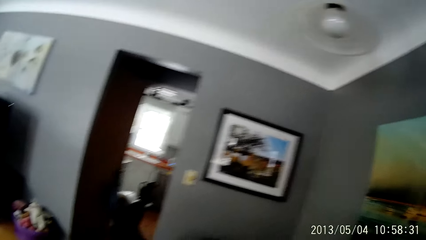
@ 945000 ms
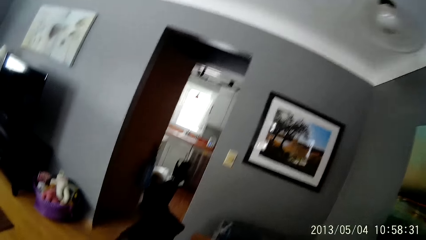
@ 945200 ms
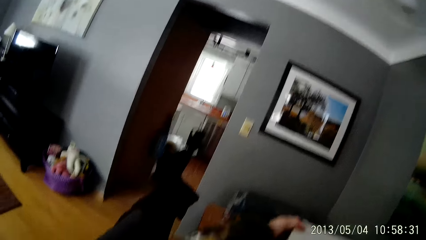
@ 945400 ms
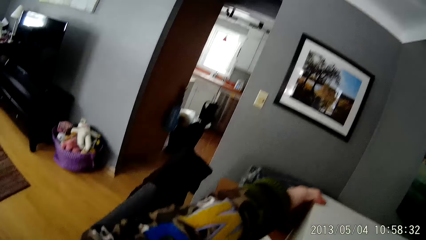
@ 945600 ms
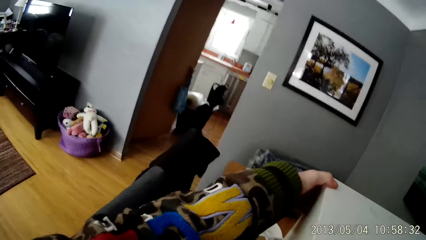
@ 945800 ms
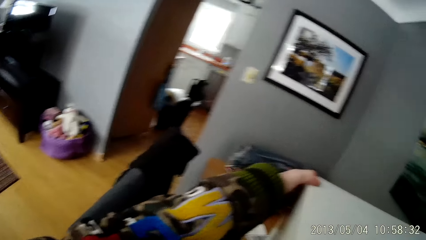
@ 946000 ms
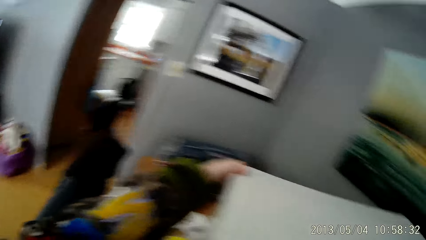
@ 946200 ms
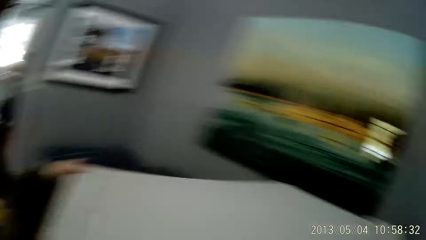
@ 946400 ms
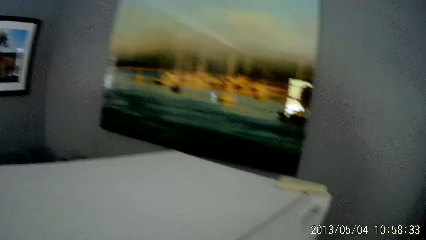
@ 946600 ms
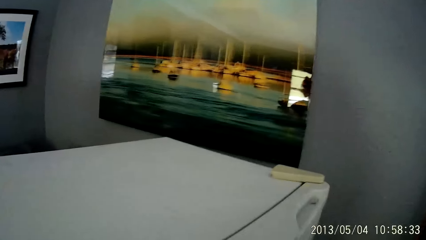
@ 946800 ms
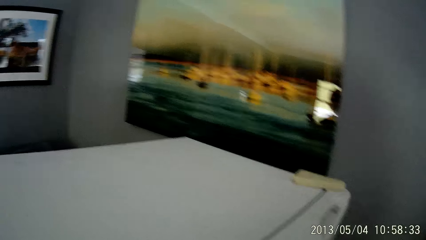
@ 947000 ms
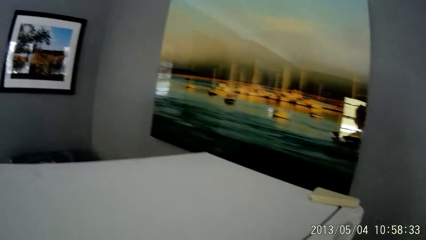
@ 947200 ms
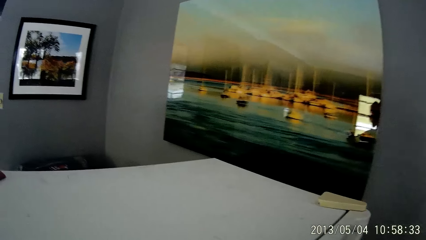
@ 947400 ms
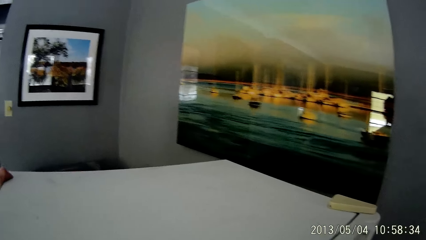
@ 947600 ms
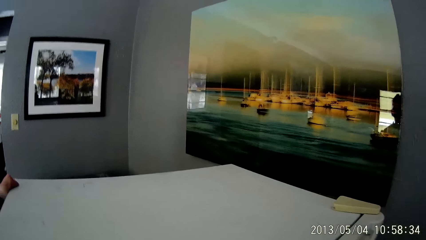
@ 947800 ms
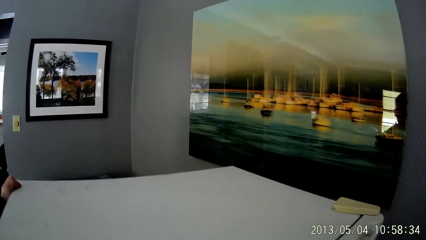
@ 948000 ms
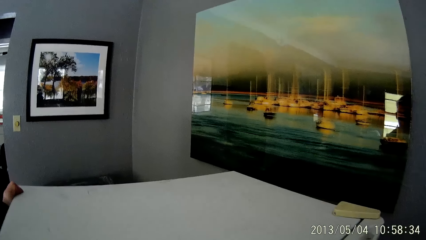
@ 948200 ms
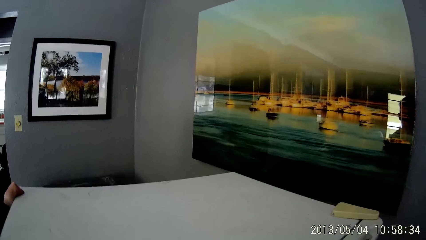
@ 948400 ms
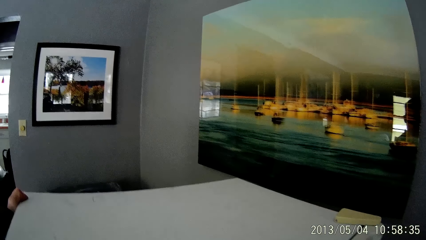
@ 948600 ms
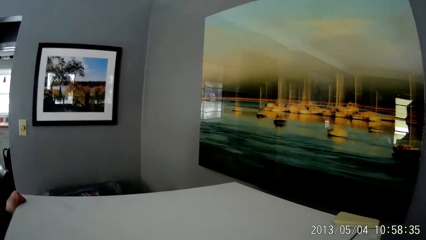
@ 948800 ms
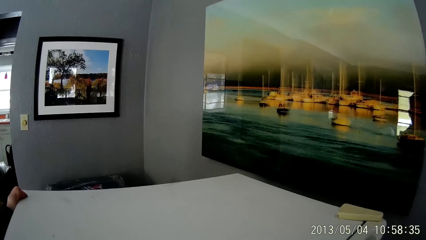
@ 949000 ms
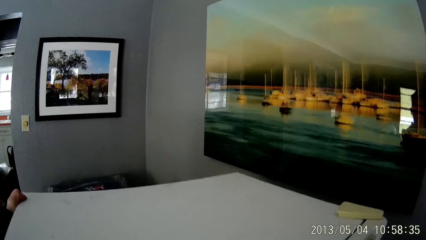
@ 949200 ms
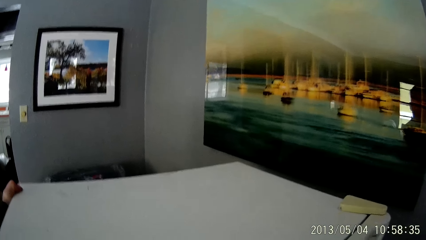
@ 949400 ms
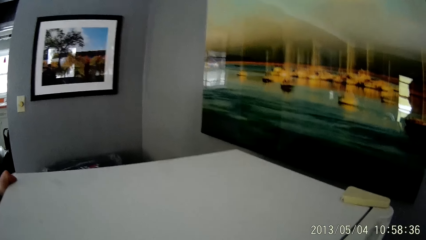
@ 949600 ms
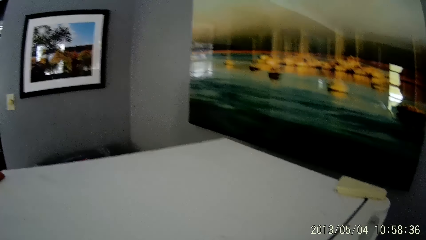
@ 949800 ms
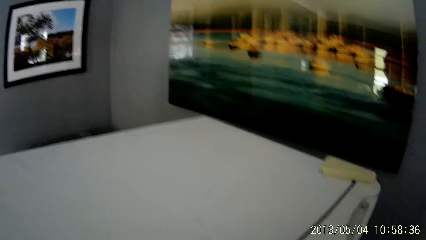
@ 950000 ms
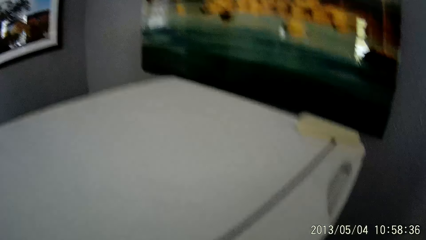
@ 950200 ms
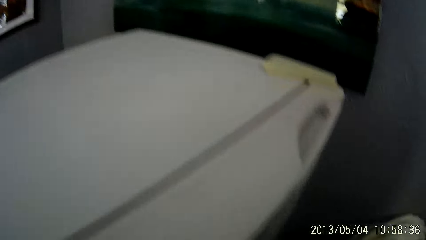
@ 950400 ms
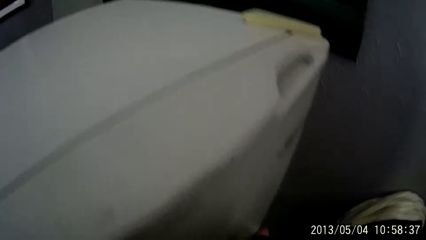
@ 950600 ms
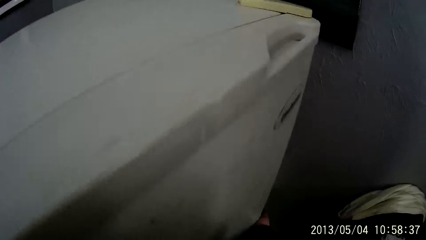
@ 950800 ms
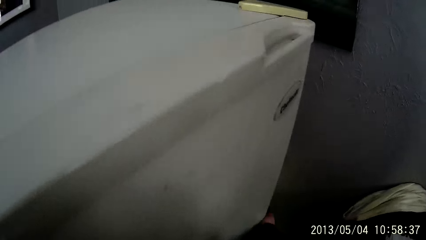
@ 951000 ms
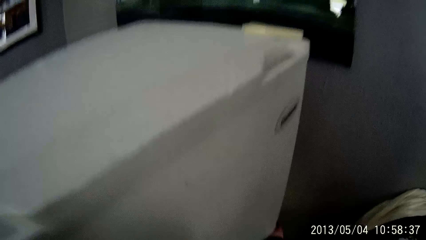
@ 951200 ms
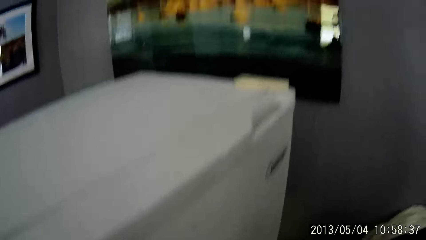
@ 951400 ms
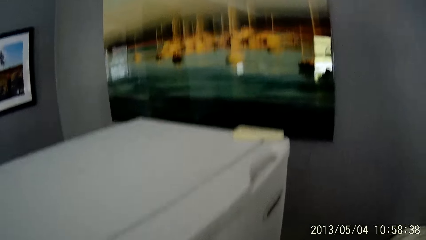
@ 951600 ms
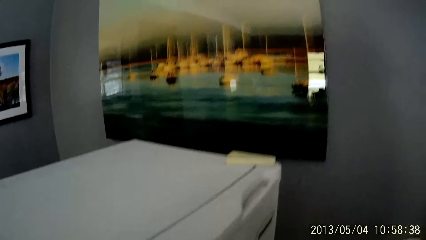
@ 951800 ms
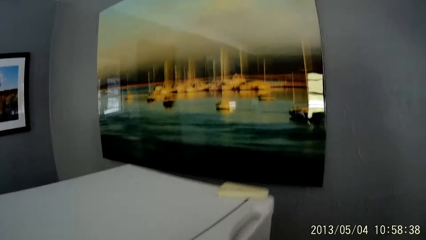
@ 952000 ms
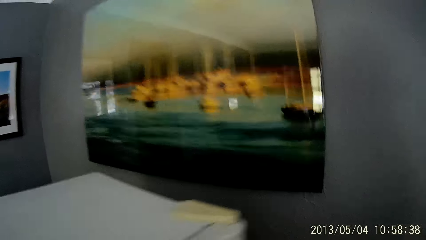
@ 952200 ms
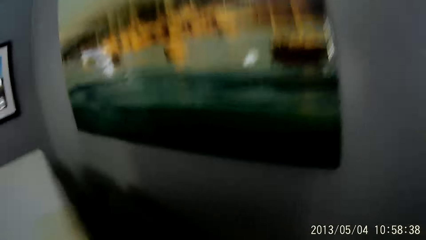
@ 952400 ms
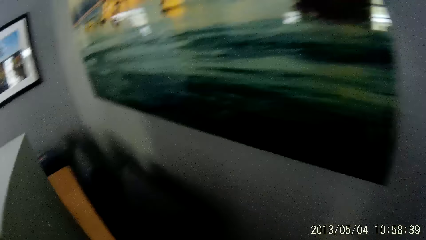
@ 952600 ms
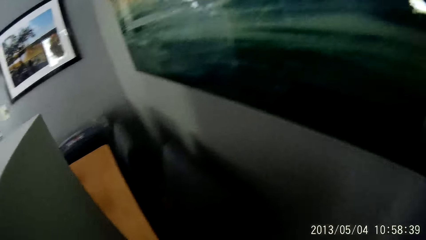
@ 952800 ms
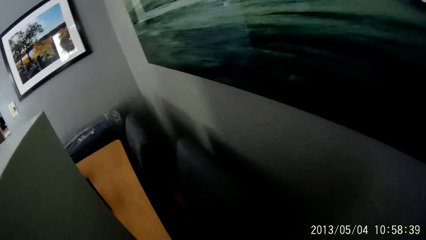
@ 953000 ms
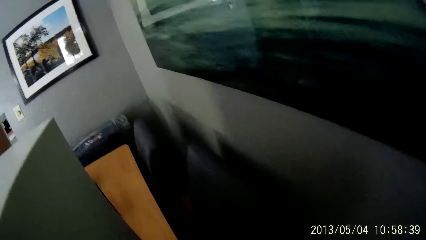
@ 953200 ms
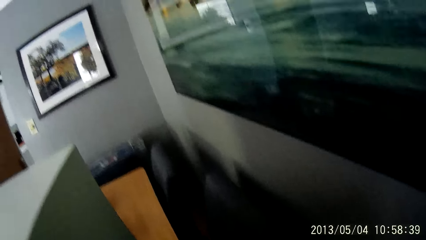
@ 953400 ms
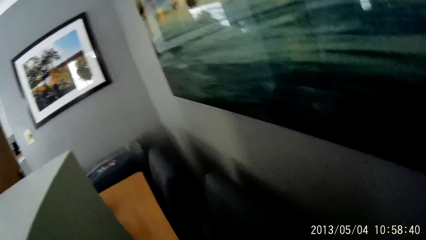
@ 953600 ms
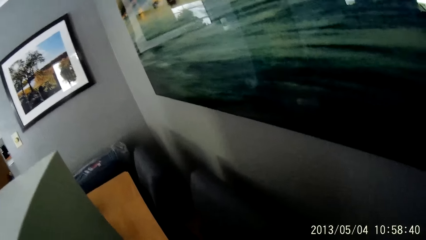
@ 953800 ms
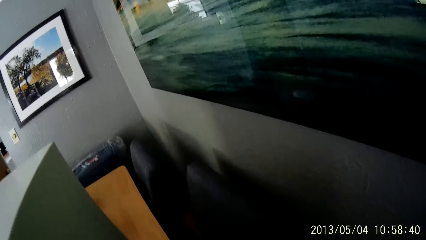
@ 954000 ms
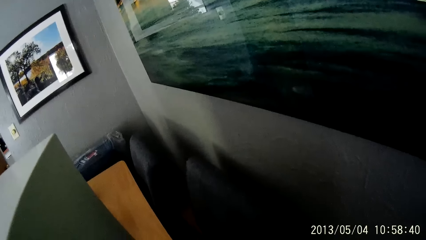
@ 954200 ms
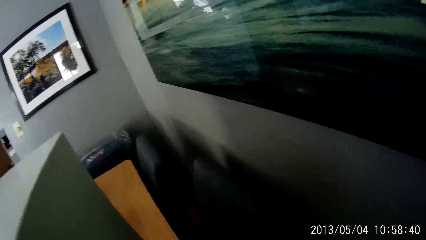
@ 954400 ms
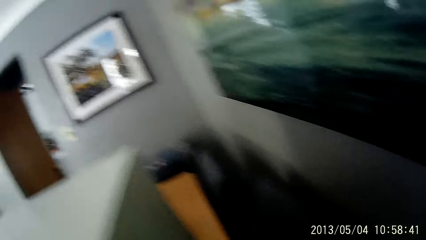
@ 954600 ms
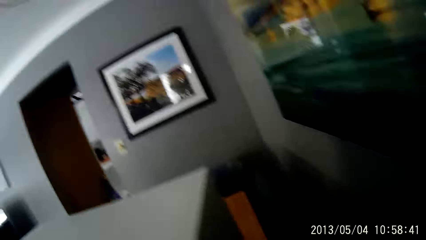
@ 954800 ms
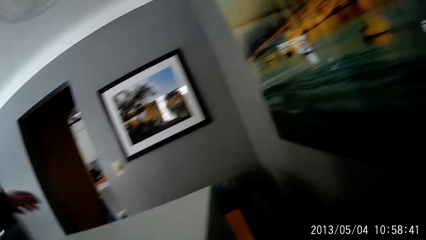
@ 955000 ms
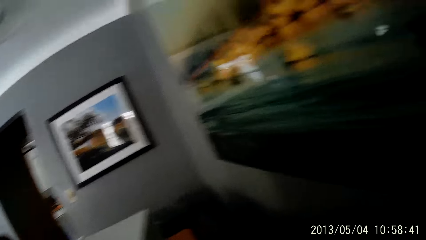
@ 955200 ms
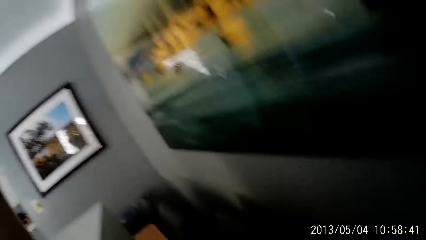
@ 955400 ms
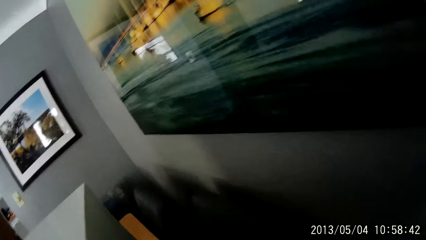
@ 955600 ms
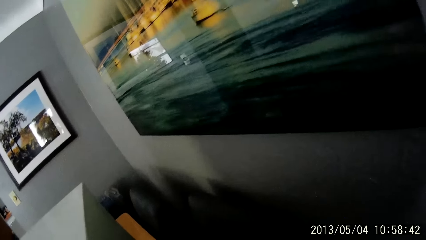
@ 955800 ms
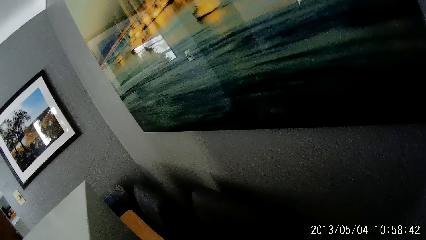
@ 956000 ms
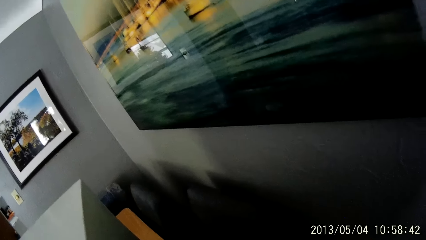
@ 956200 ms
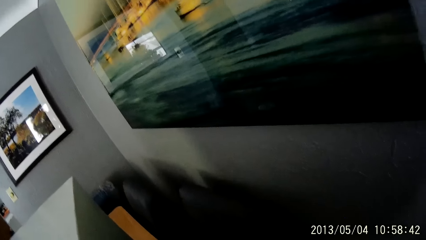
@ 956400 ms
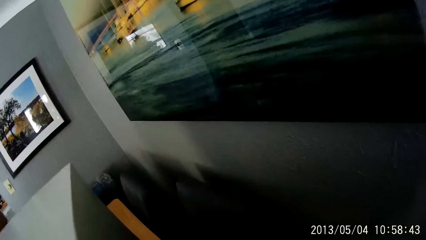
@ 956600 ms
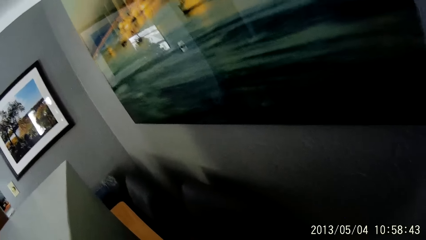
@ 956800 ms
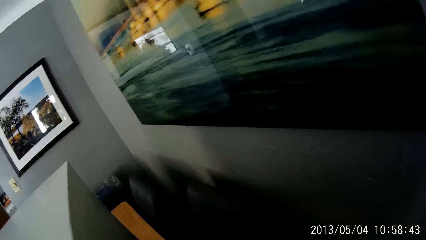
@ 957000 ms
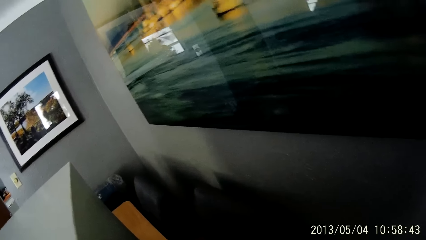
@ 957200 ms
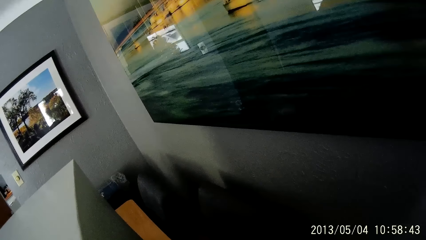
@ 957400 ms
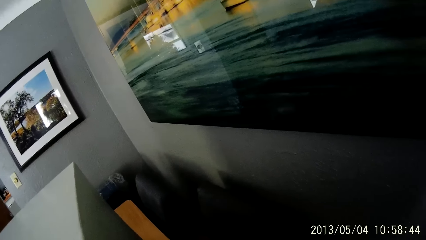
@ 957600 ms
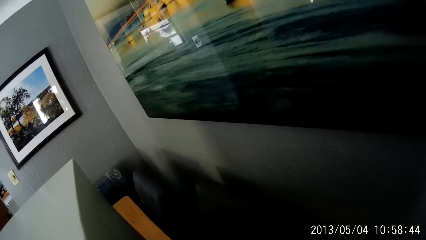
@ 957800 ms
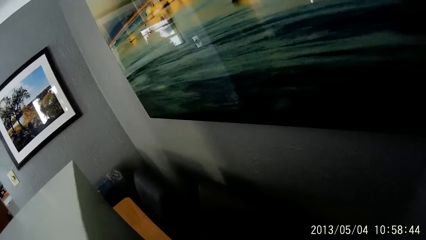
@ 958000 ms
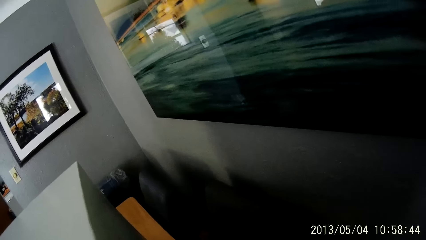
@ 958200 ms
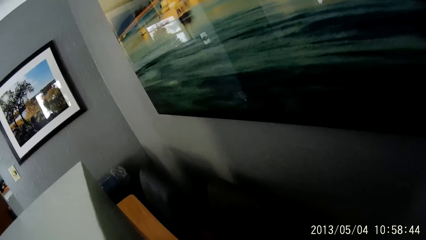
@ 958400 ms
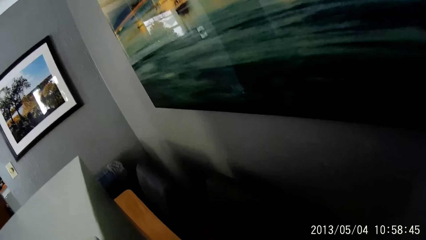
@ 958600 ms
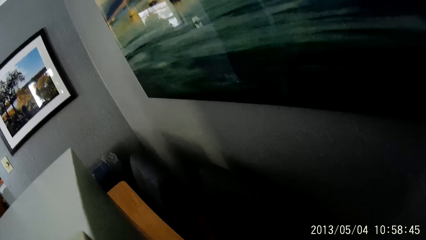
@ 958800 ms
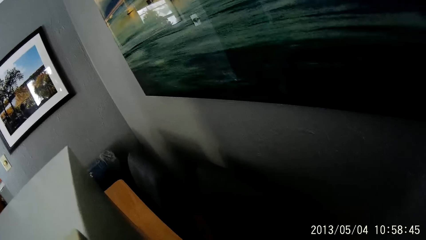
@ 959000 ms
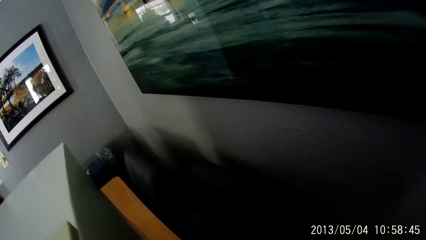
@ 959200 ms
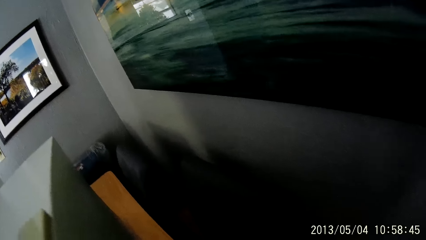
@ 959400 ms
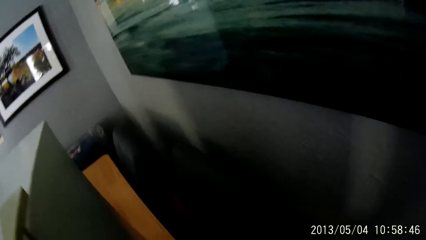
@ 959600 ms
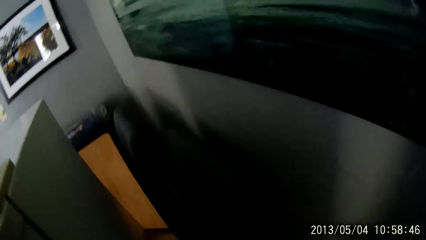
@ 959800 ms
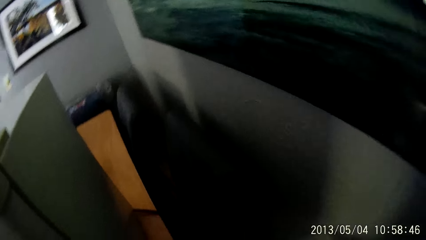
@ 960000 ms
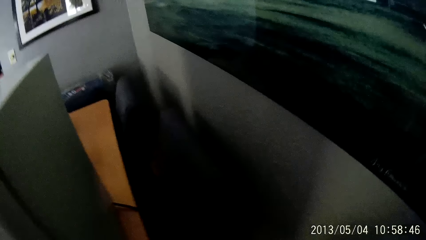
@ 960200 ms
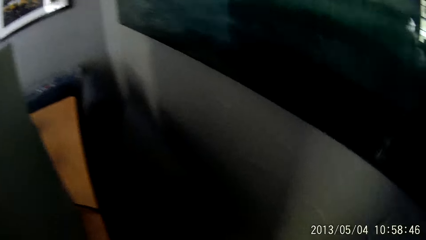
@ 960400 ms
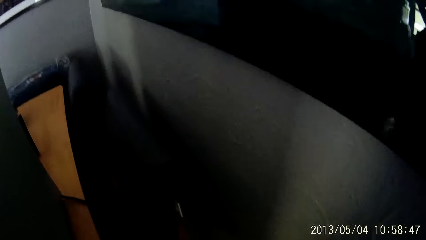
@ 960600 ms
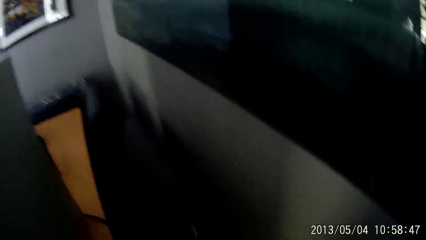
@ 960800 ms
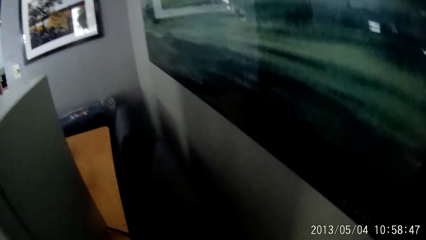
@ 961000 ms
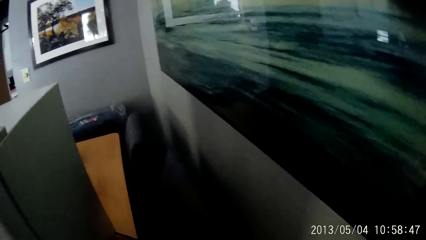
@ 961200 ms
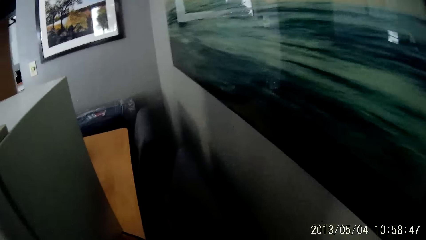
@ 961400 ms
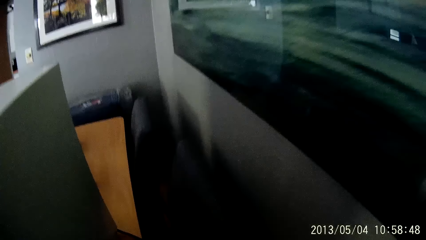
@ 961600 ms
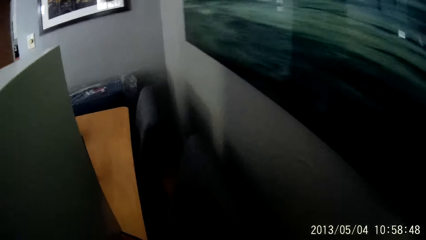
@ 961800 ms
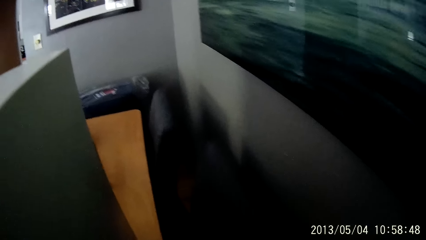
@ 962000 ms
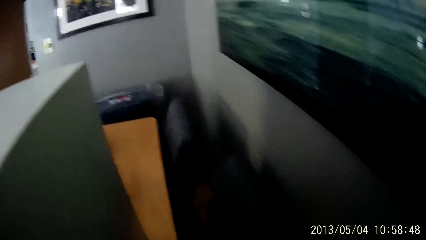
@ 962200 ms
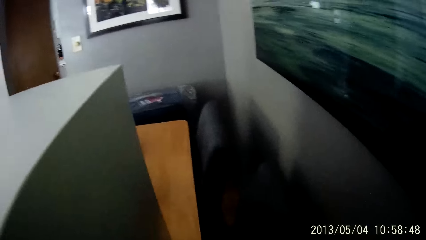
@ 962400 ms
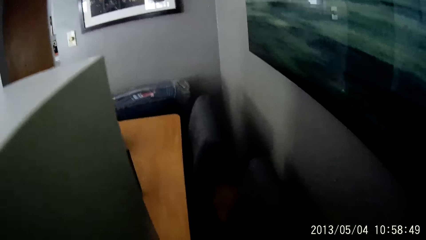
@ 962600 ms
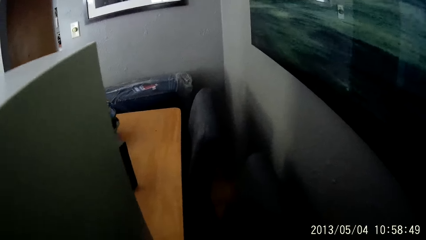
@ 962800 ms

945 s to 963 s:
The camera wearer looks around. They adjust the fridge on the table with both hands. They look around repeatedly.
